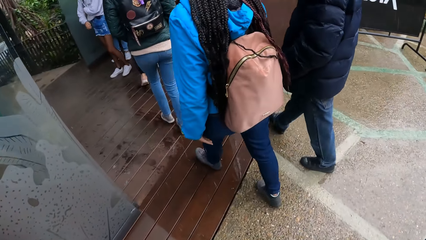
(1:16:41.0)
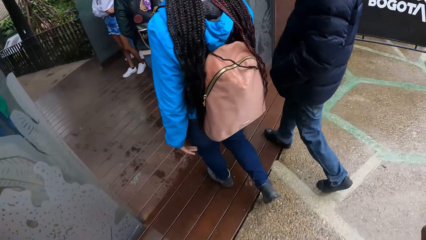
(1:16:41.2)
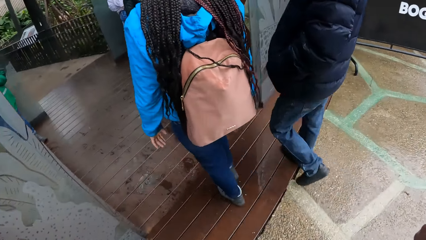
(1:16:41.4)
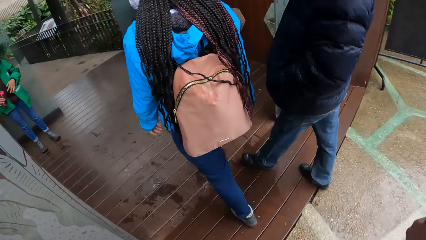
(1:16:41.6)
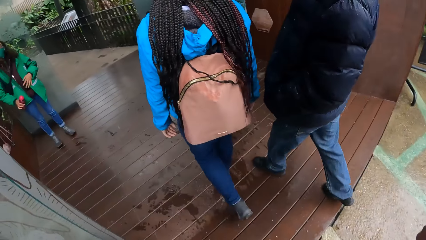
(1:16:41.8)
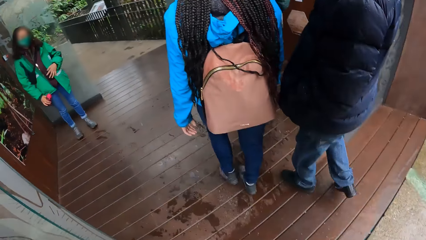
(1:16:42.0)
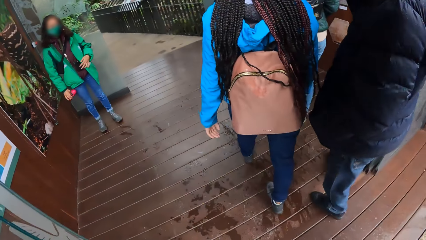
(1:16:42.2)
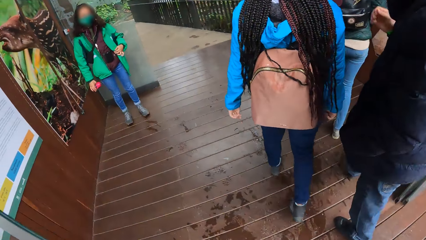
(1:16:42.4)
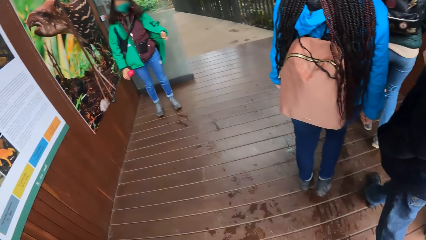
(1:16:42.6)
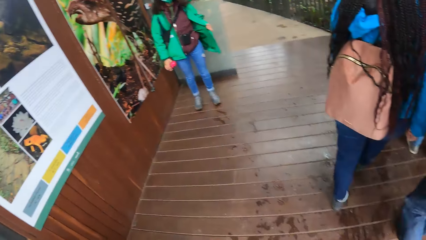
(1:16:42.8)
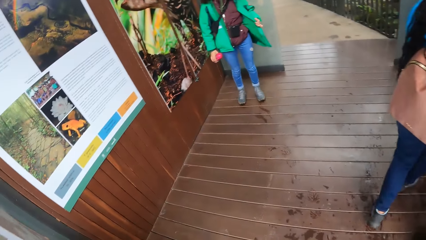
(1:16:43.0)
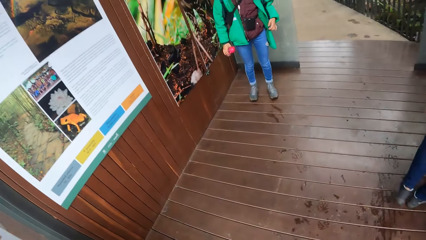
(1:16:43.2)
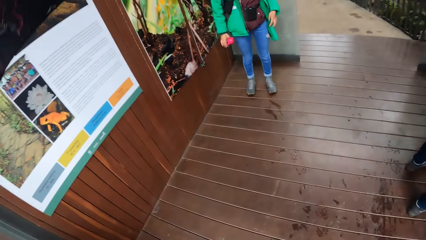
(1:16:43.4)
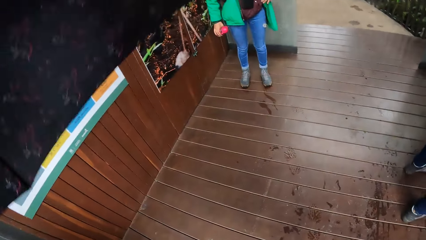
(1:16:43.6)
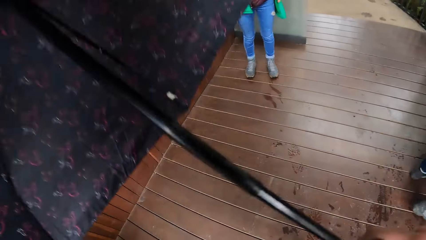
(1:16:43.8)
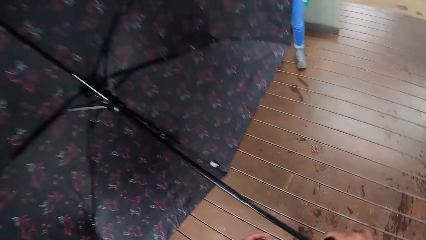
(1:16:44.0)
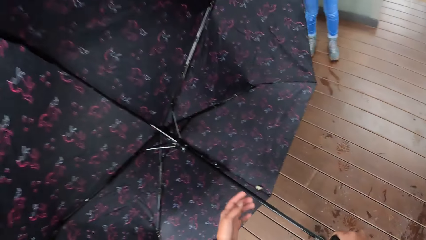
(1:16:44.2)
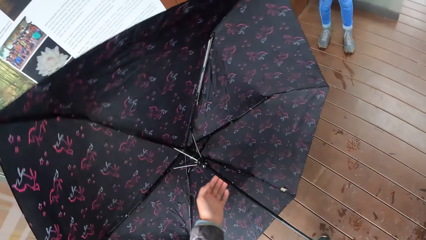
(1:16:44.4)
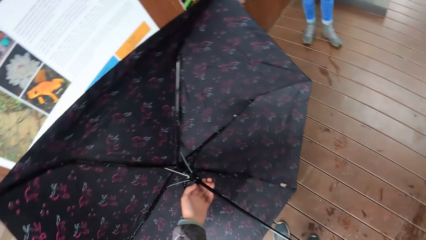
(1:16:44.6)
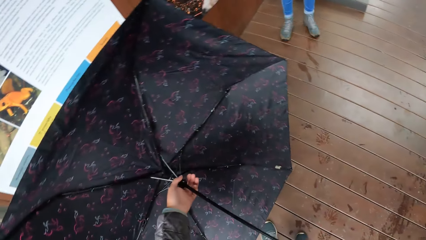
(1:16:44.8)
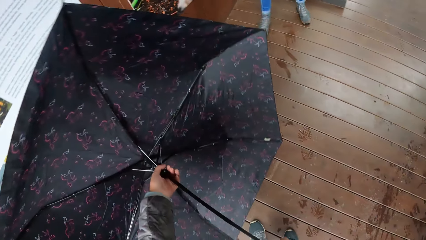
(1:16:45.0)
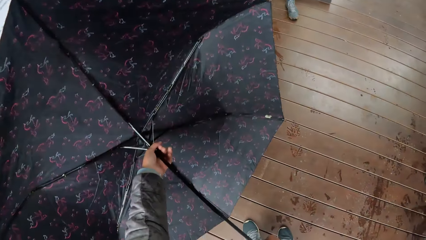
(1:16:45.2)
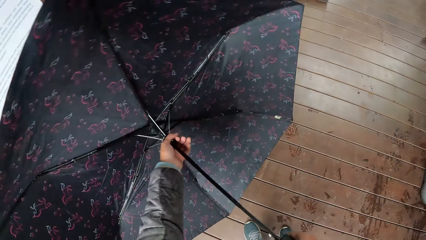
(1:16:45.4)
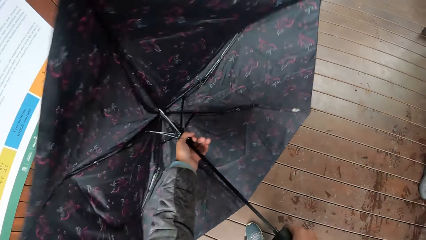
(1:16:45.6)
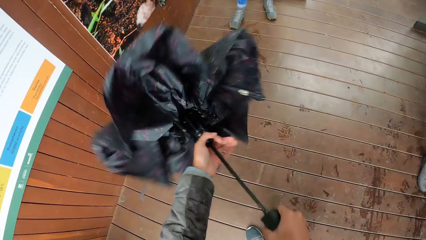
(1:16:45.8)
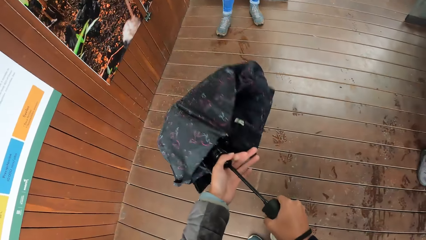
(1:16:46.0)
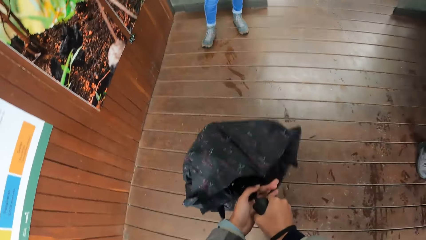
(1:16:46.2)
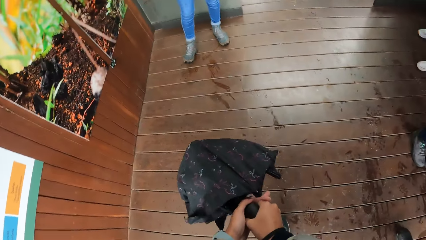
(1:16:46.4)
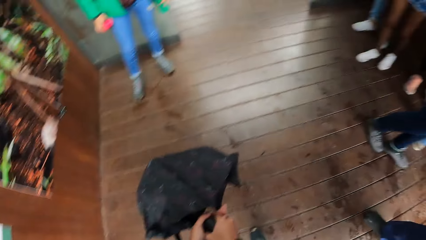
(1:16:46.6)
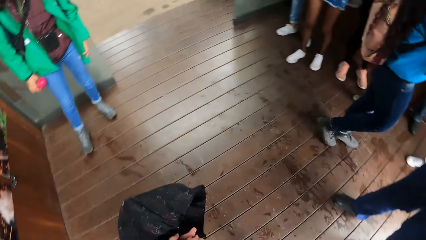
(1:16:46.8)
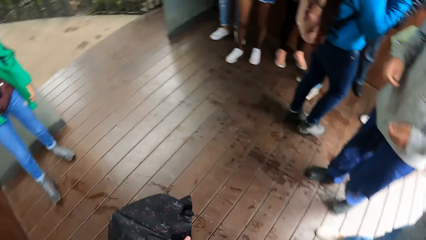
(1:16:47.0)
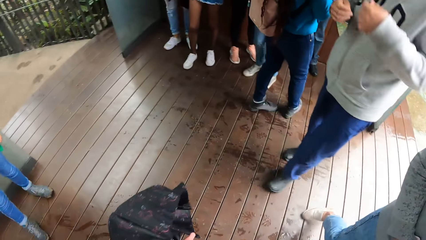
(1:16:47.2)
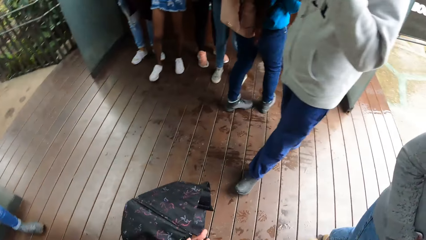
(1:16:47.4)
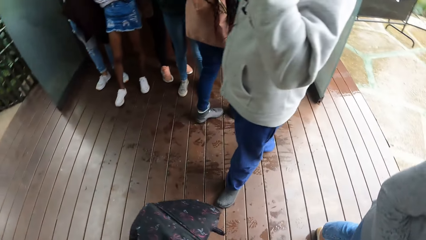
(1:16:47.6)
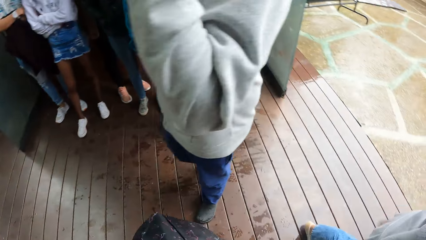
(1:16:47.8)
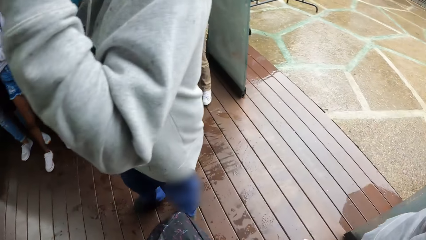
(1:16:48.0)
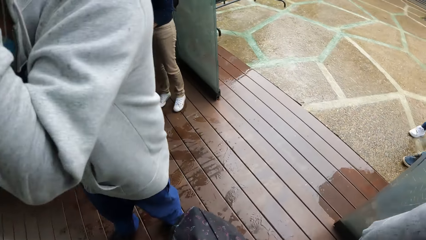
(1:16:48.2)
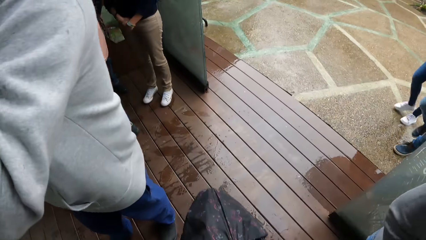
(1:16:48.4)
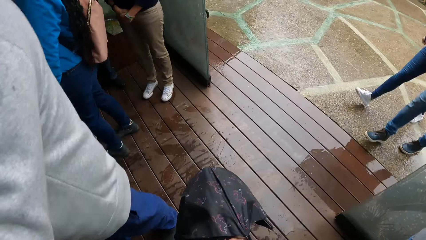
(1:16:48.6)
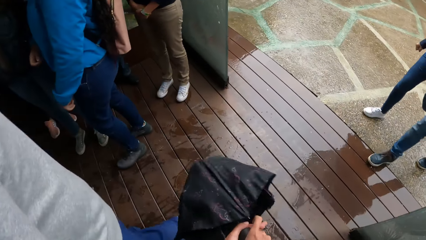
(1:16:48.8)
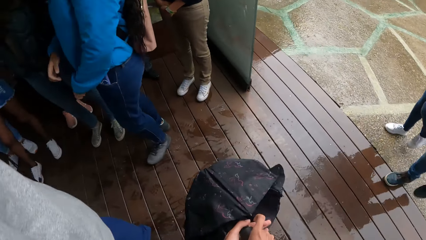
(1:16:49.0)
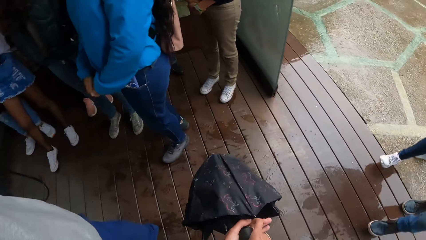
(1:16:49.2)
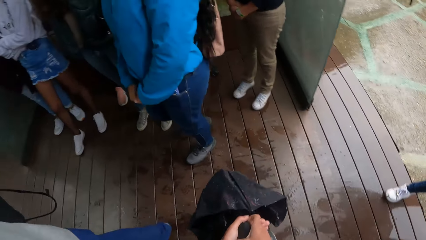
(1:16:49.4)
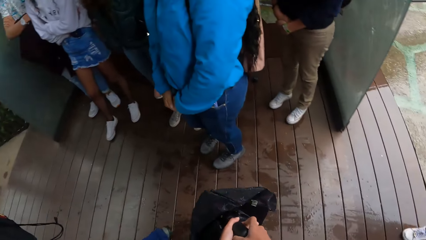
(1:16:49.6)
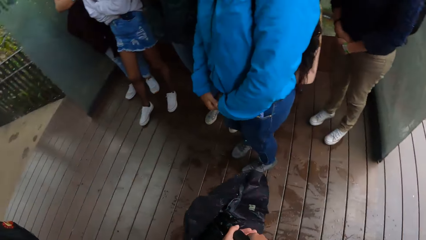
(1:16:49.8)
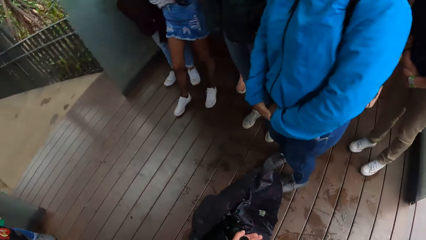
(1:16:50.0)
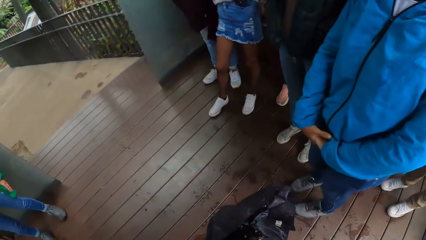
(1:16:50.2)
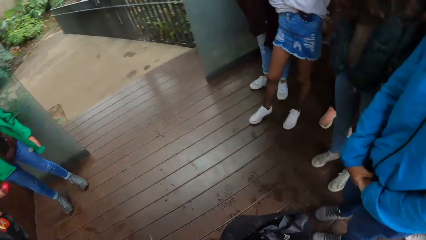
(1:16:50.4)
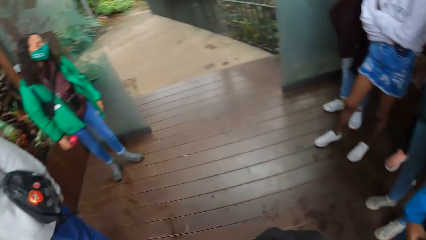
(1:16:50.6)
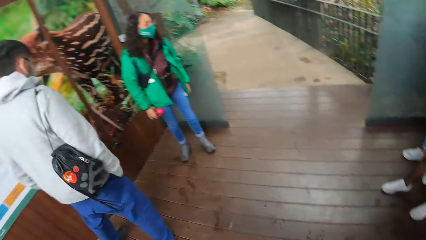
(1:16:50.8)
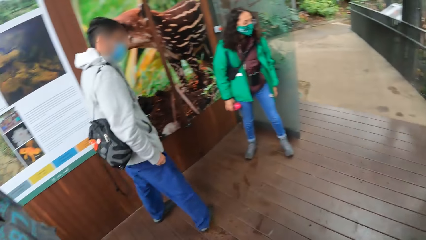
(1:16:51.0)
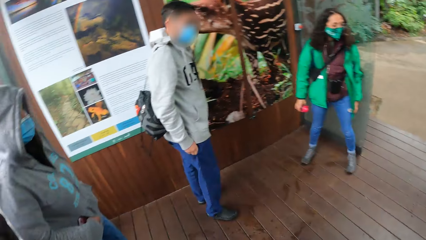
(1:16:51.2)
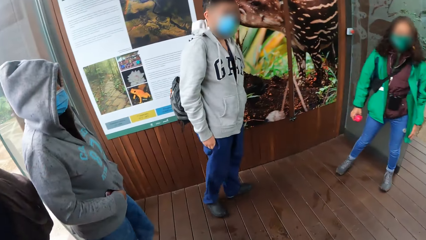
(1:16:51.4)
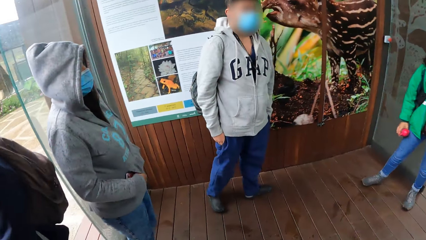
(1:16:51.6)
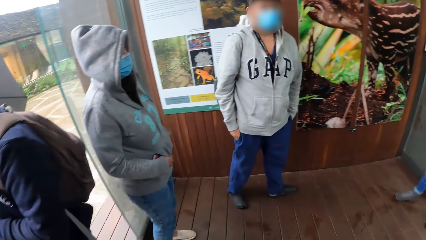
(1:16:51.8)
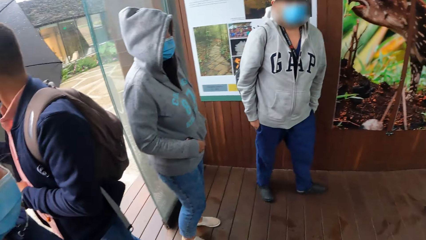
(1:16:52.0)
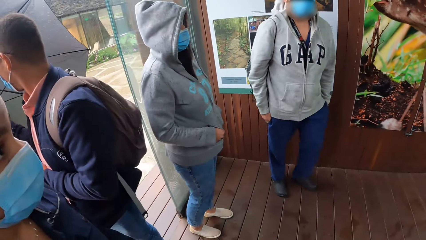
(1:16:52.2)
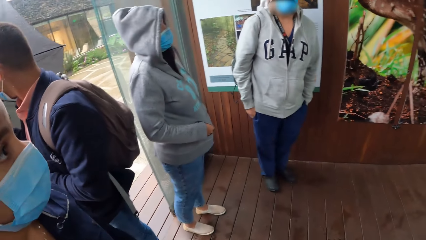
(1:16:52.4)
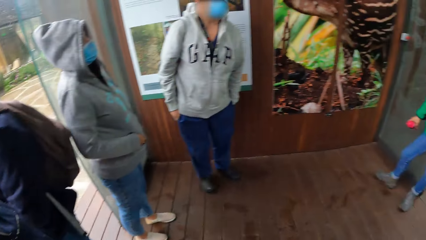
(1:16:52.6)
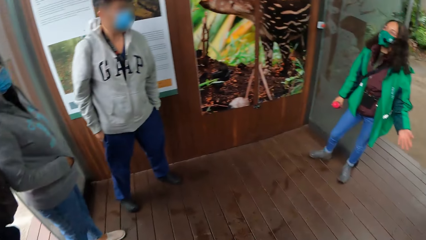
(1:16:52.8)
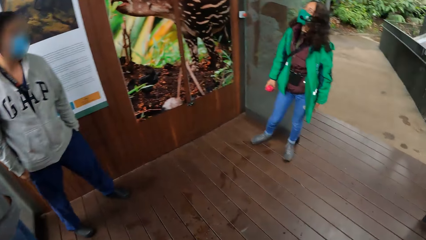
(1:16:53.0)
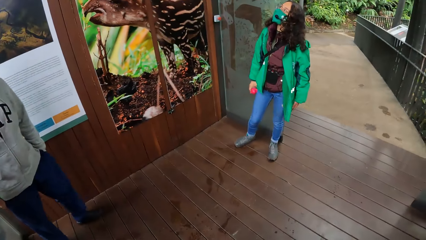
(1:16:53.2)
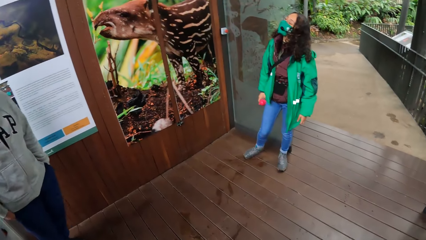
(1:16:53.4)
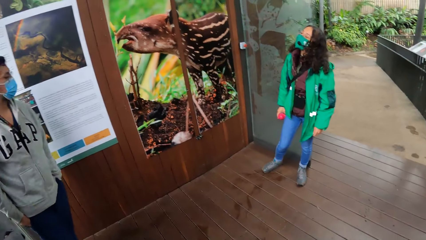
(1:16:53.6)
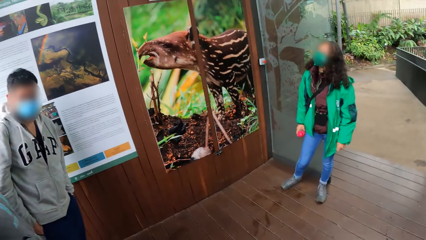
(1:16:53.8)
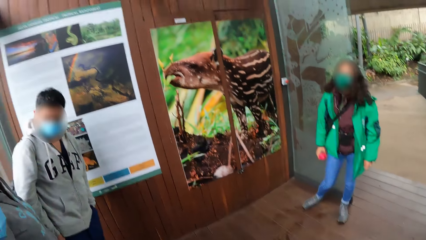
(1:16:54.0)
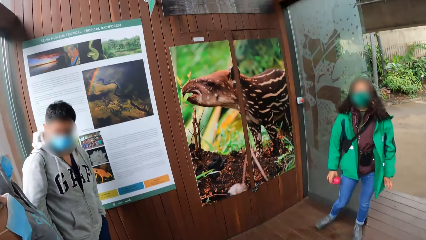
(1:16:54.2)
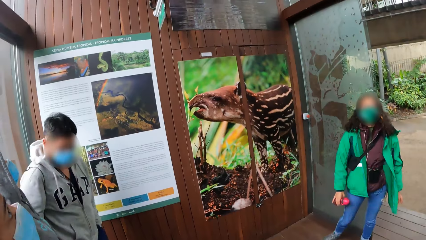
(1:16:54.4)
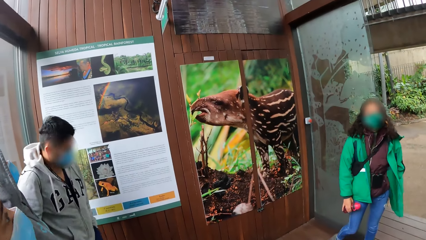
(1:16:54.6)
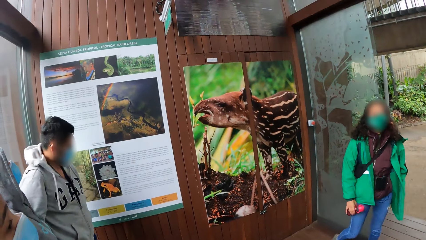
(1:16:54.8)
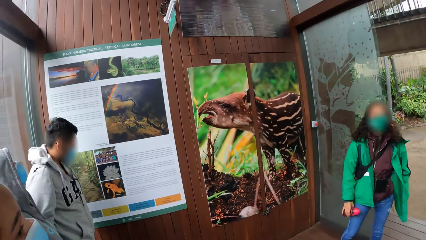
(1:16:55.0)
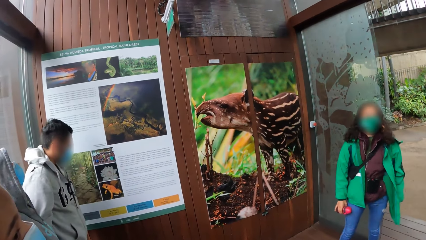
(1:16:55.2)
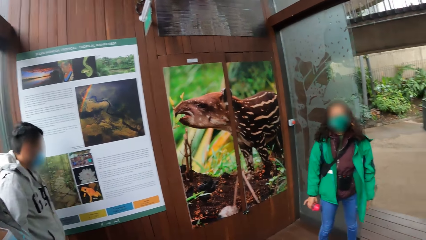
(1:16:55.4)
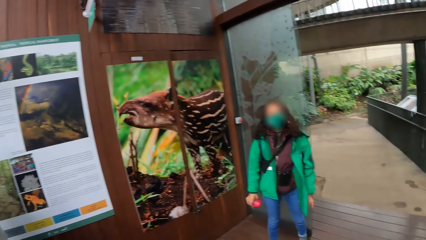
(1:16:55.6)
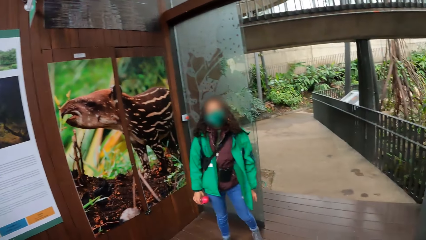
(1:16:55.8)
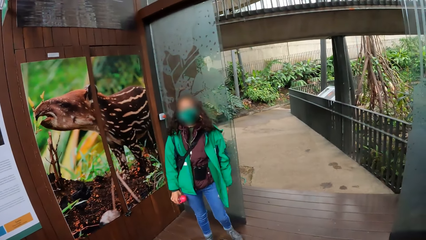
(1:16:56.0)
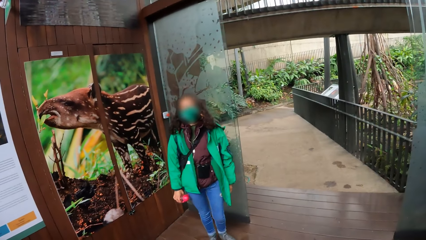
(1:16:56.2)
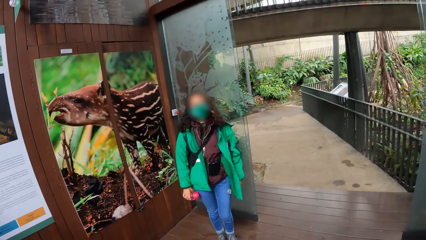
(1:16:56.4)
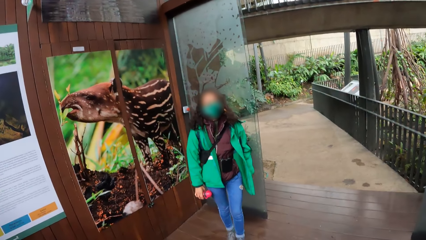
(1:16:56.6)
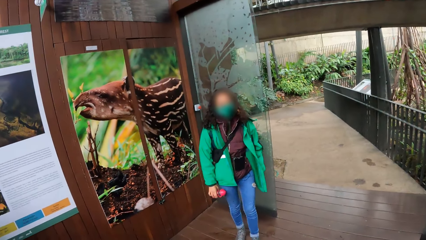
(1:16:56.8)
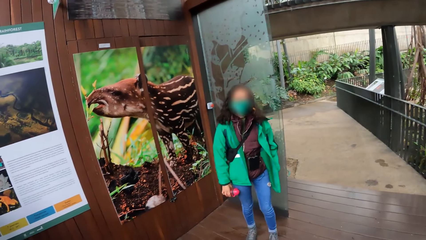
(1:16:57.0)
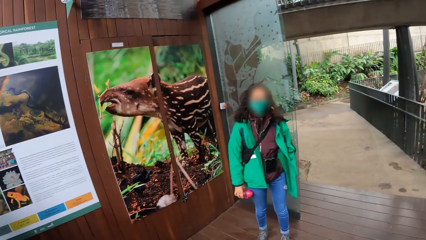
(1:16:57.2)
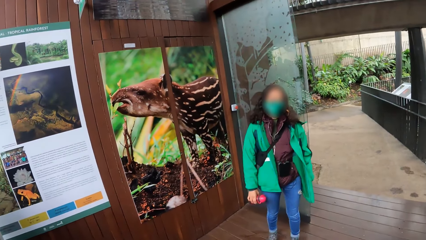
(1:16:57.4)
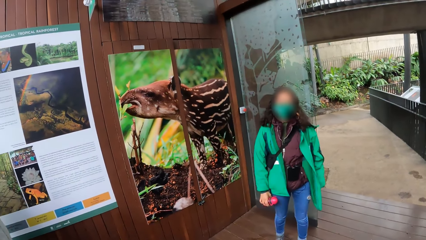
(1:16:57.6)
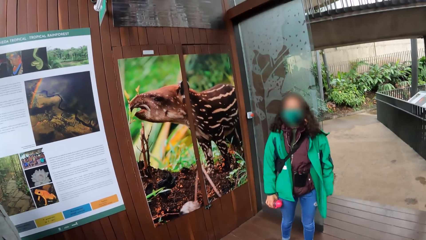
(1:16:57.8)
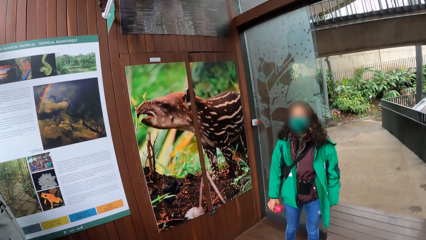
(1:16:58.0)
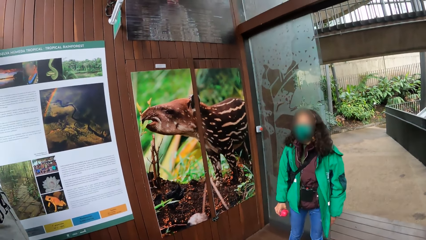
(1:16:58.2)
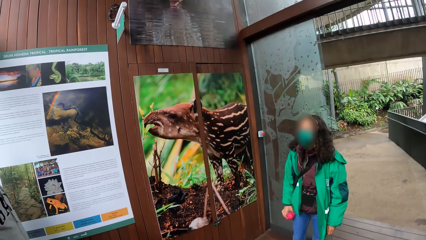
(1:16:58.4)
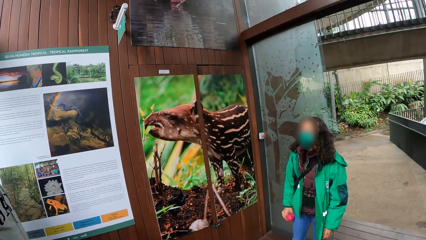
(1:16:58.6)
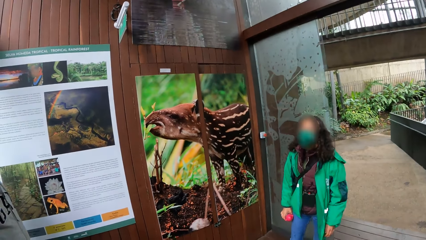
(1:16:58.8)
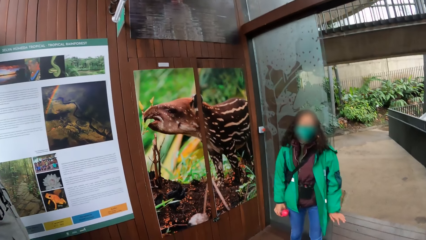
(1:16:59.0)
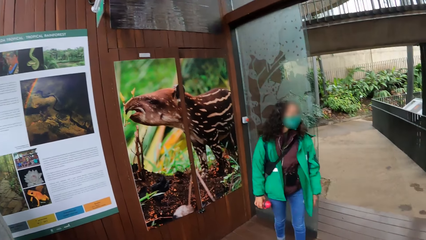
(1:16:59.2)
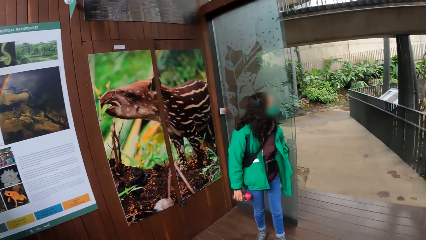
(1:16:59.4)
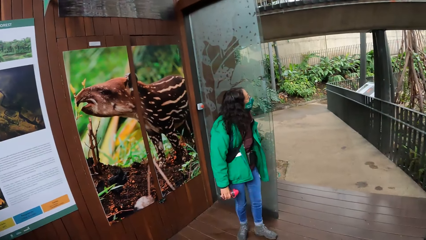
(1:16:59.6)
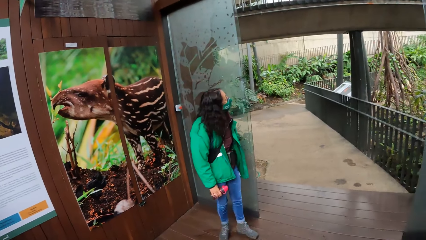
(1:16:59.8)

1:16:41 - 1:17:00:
A woman folds her arms across her chest. The camera wearer walks towards the house. Another woman adjusts her jacket with her left hand. The camera wearer closes the umbrella with both her hands. She holds the umbrella. She looks around the compound. She walks around the compound. She looks at the team. She looks at the picture on the wall. She looks outside. Another woman converses with the camera wearer.
